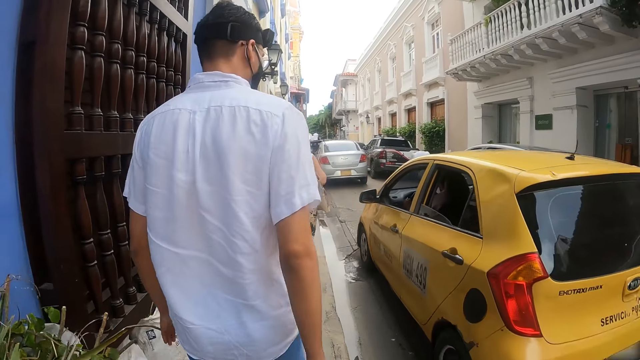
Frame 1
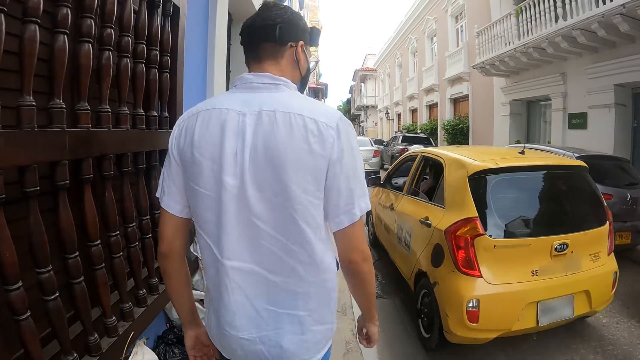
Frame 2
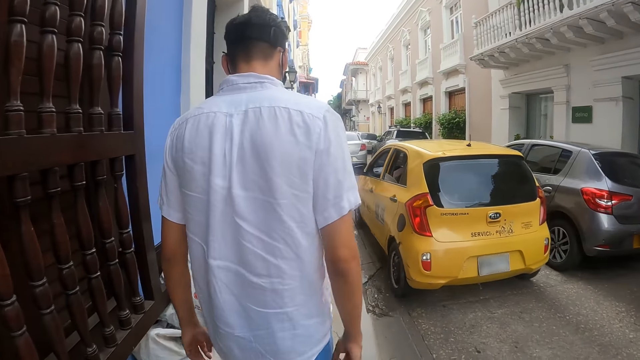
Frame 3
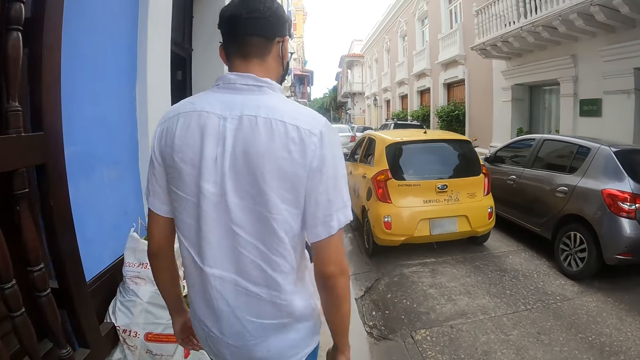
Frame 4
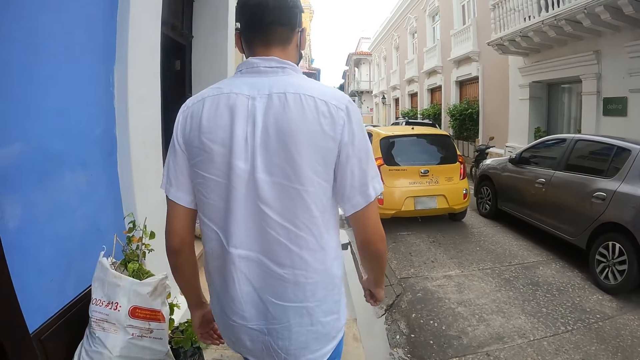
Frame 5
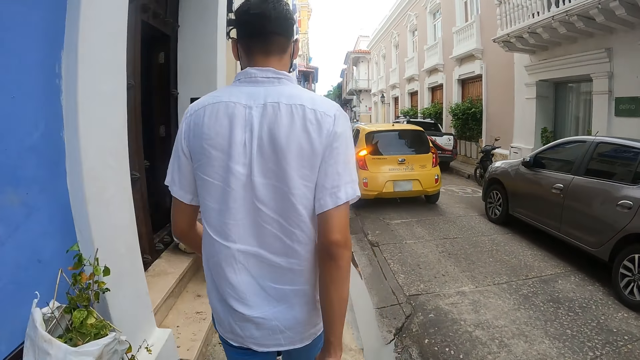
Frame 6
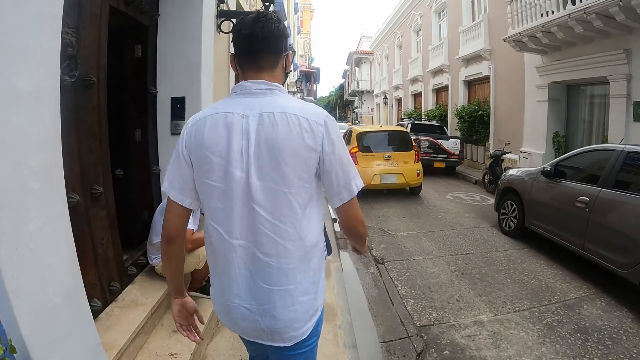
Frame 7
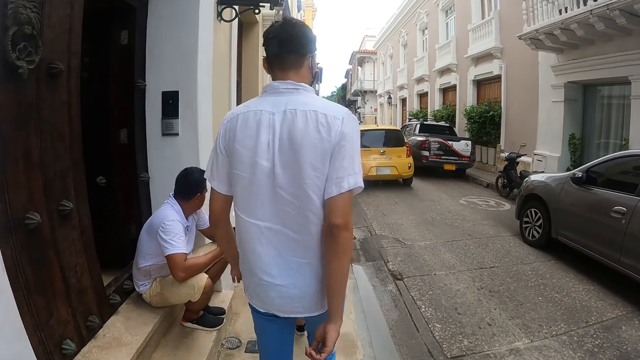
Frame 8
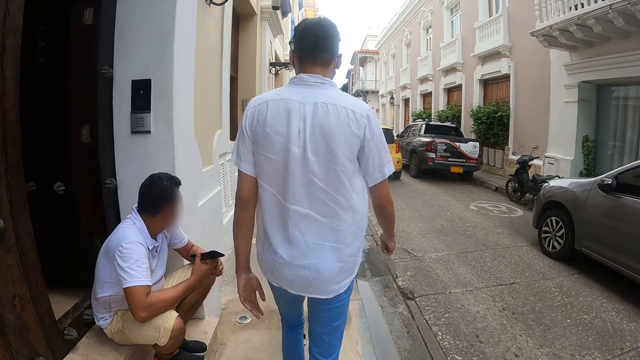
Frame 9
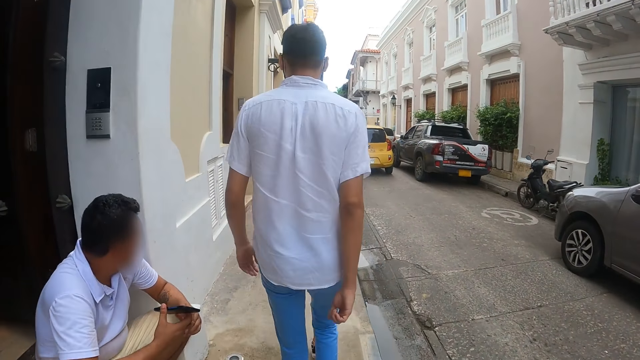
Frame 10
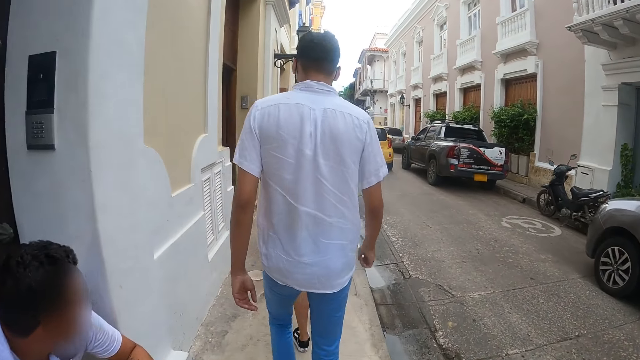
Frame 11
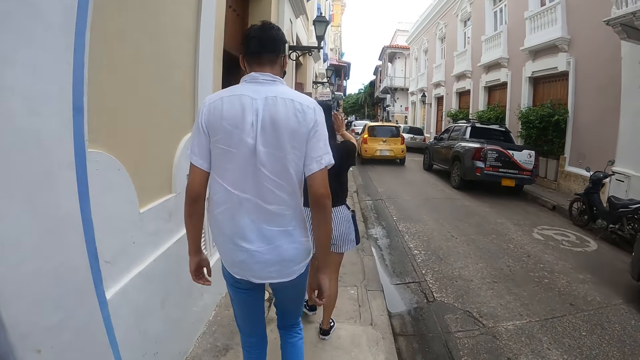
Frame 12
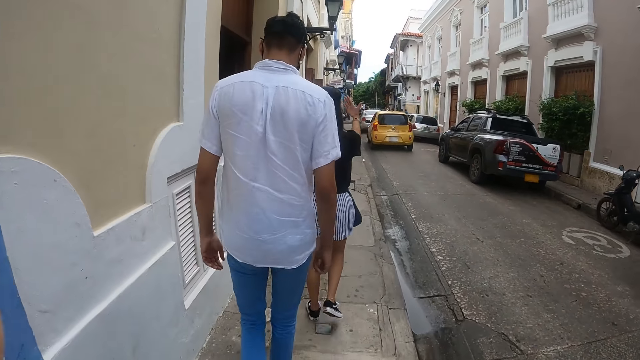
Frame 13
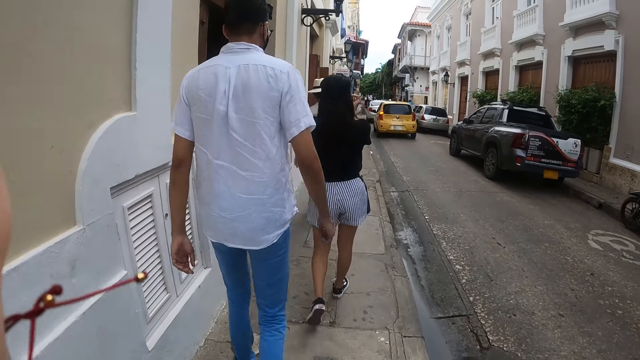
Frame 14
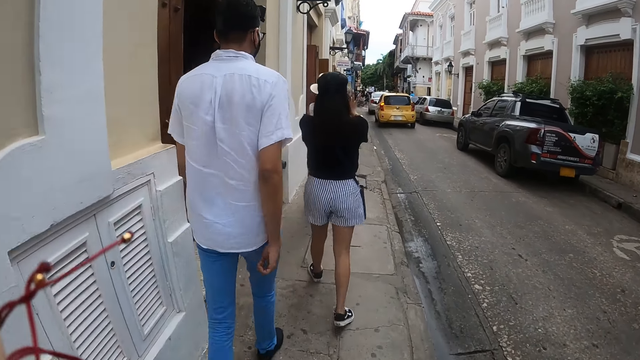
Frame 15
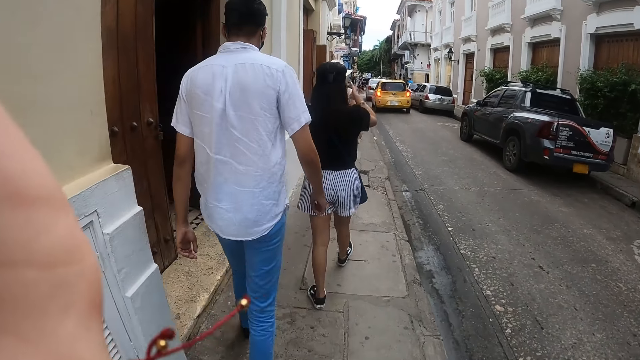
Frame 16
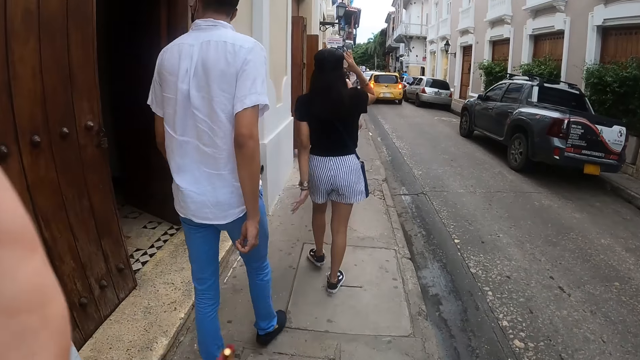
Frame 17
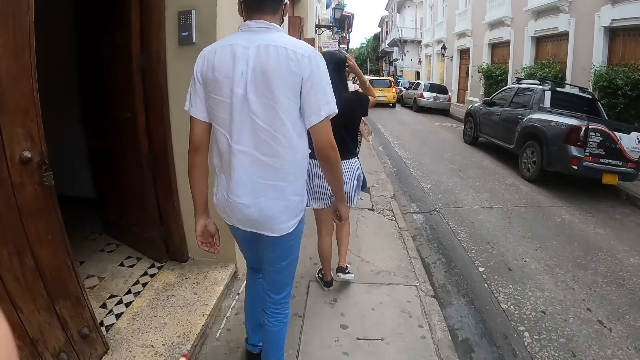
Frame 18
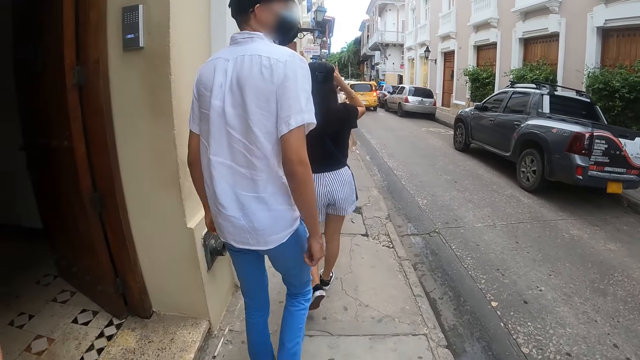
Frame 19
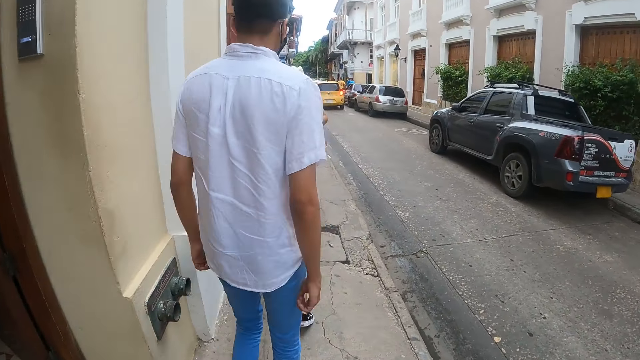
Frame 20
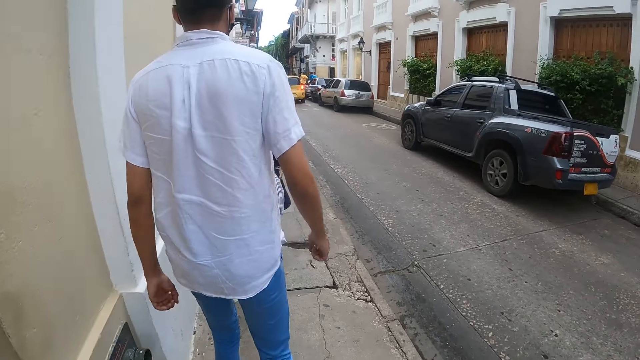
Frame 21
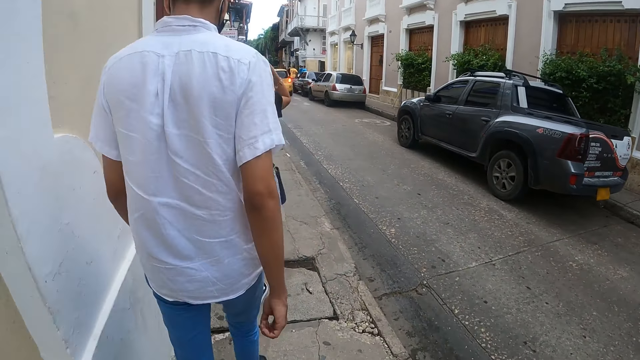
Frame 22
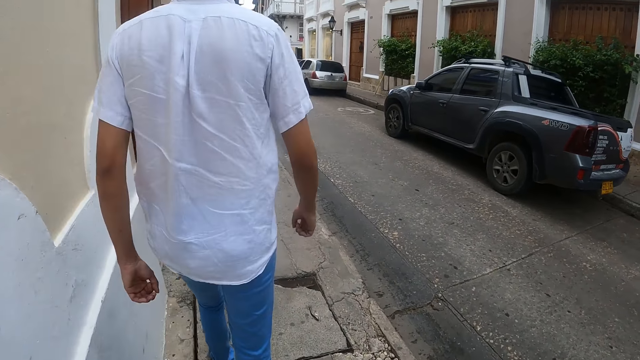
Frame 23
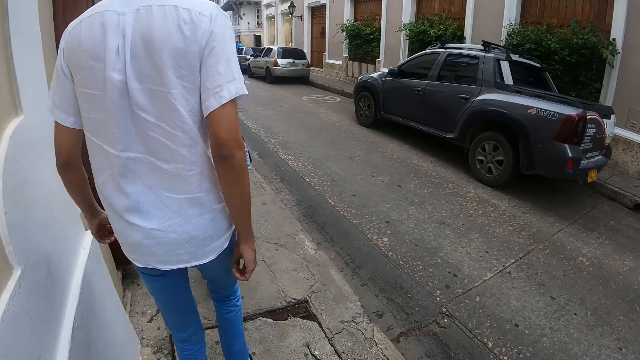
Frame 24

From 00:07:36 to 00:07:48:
The camera wearer lifts the left hand.

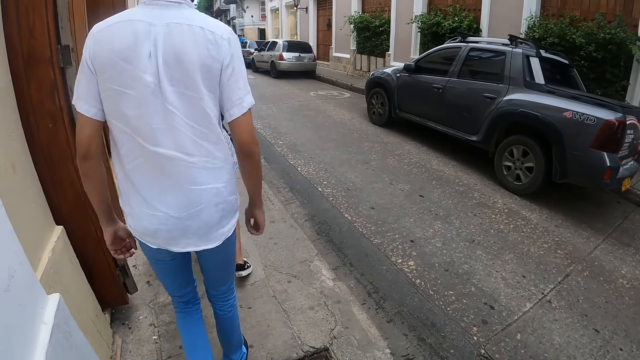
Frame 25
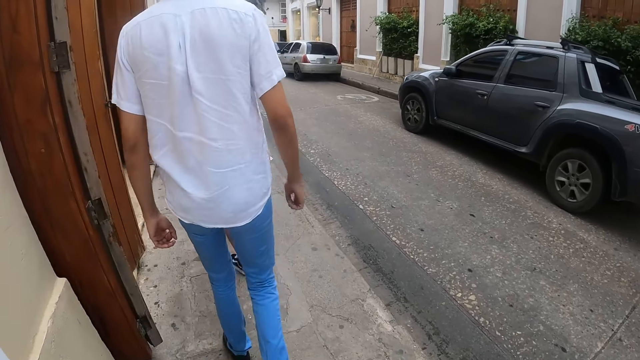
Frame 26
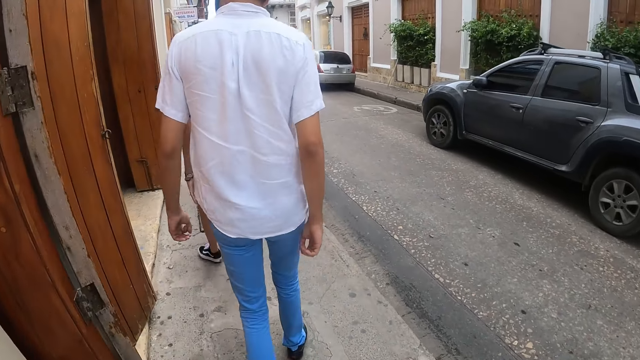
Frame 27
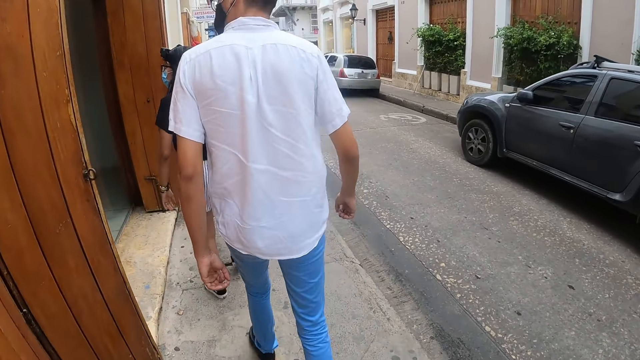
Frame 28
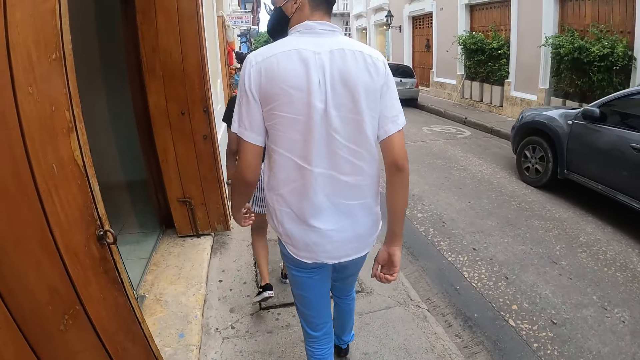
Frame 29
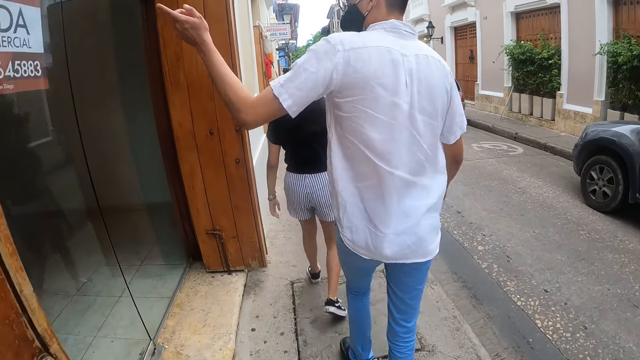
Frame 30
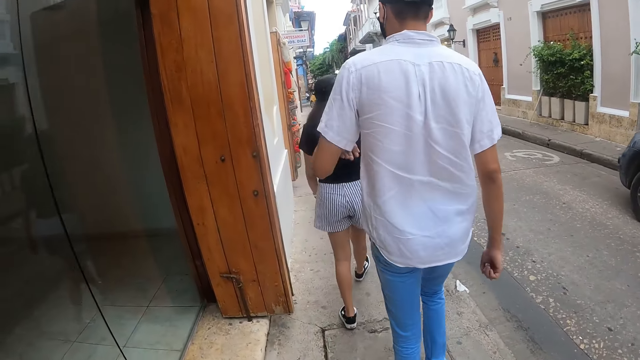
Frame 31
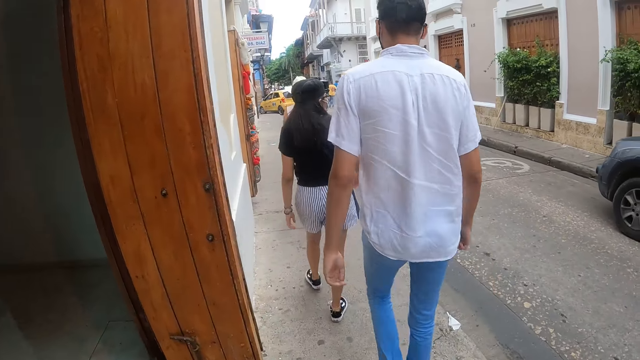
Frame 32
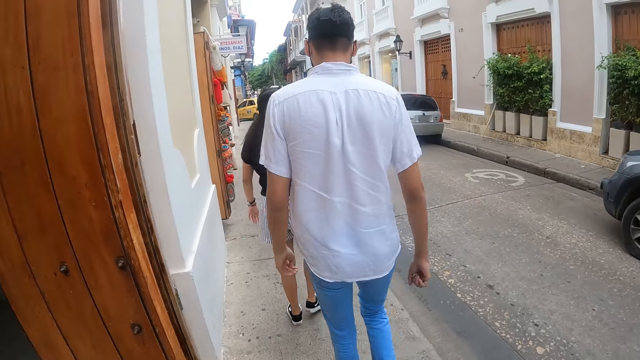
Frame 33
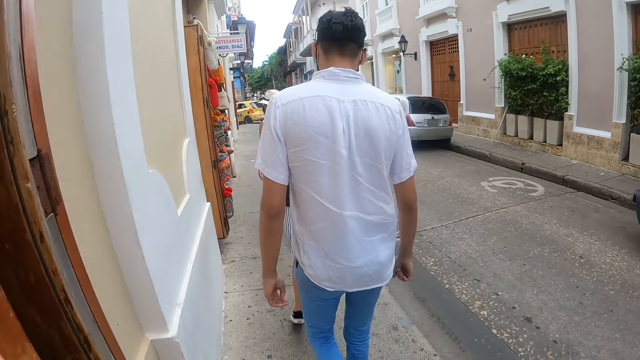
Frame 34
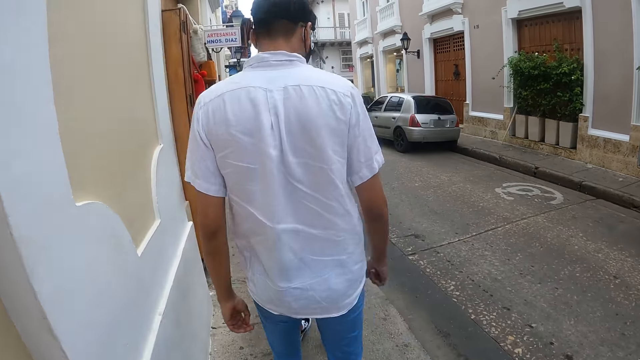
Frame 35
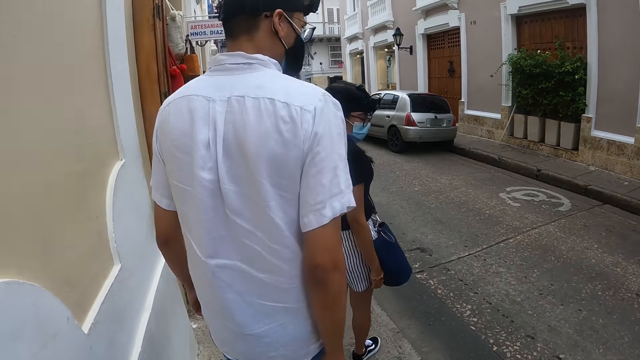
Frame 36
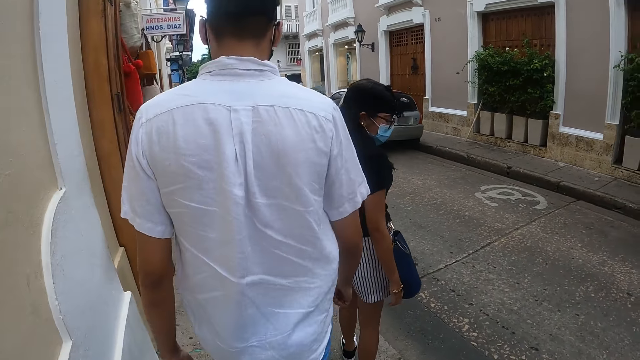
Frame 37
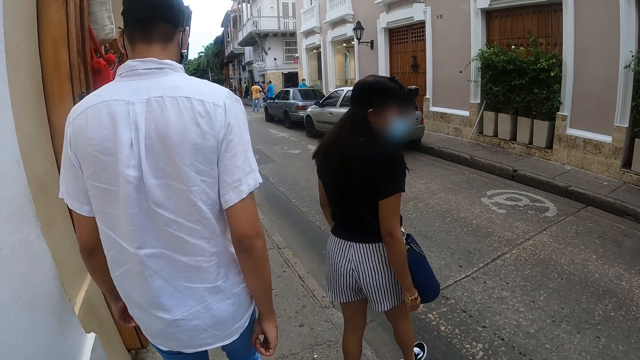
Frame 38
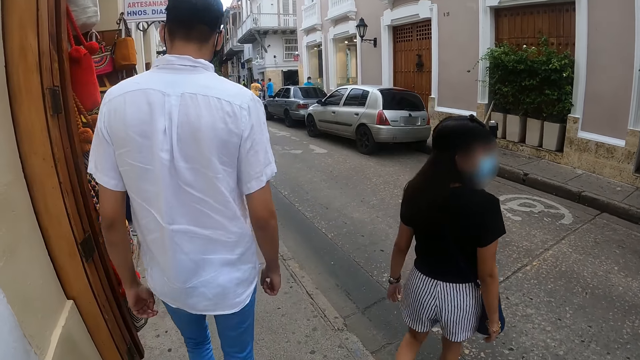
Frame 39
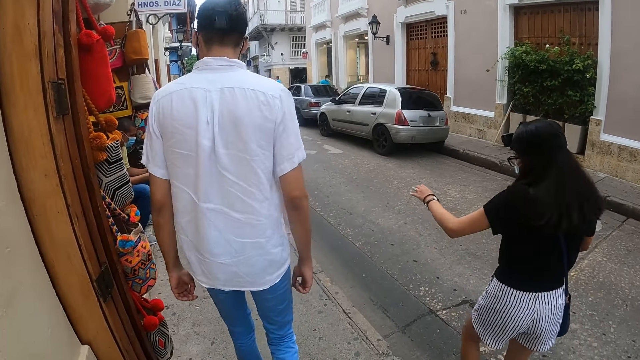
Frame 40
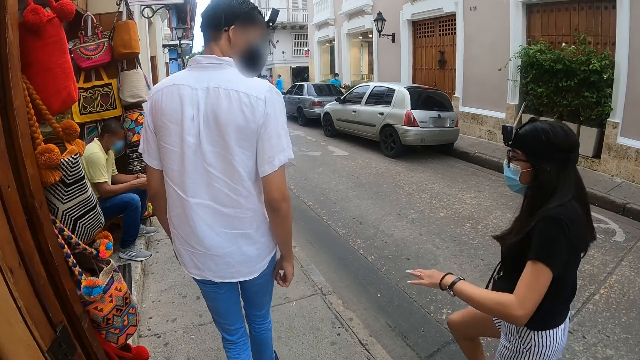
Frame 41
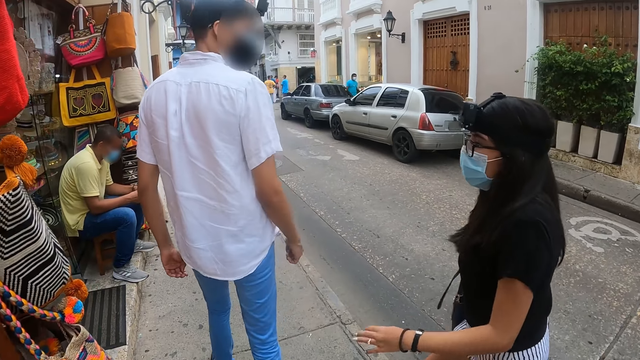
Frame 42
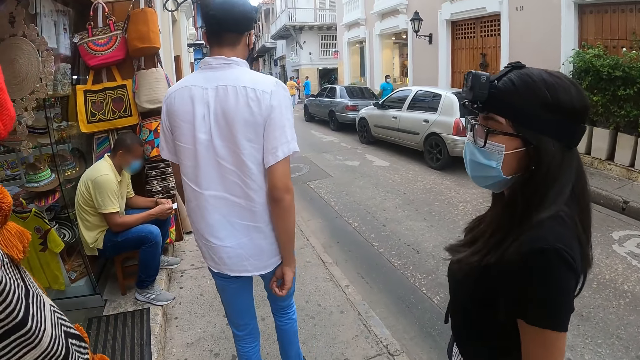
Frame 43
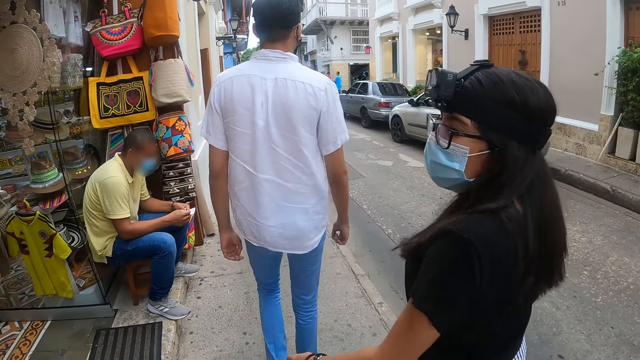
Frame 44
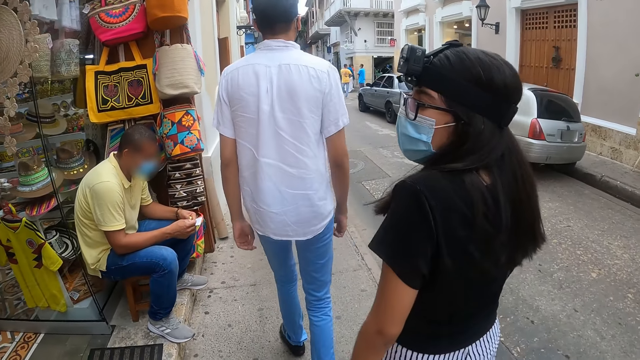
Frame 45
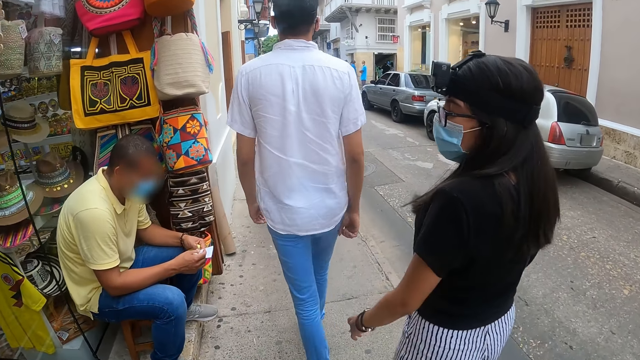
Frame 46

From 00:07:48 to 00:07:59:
A man points a finger.
